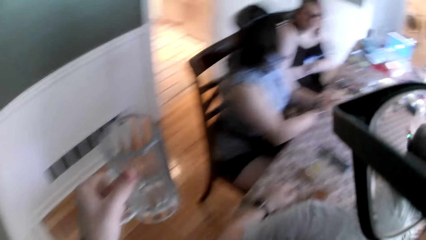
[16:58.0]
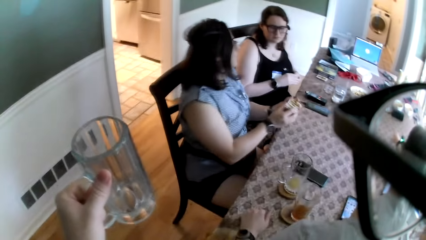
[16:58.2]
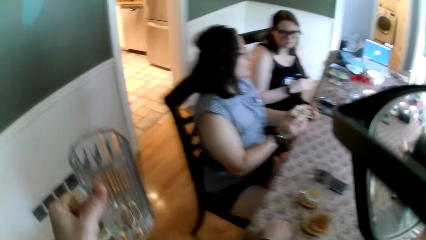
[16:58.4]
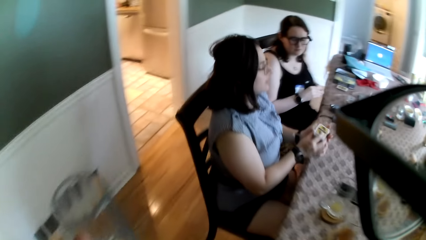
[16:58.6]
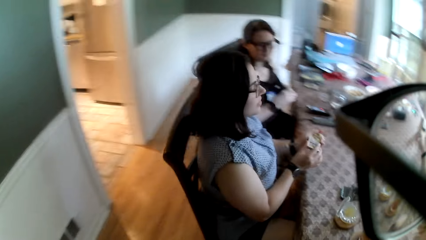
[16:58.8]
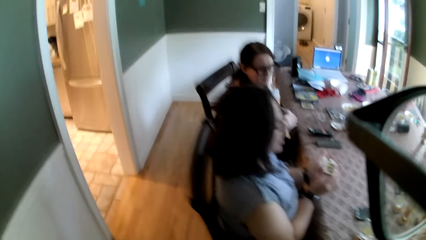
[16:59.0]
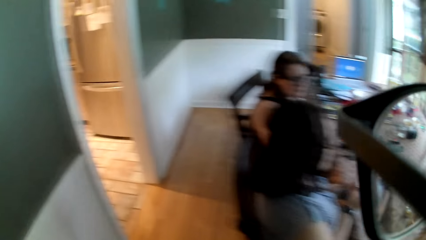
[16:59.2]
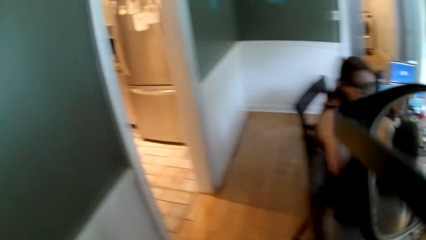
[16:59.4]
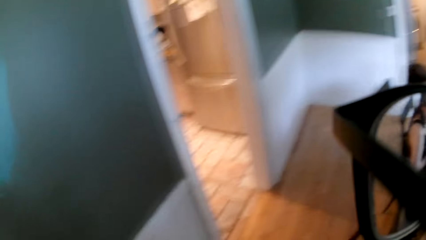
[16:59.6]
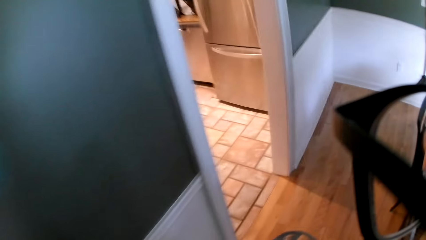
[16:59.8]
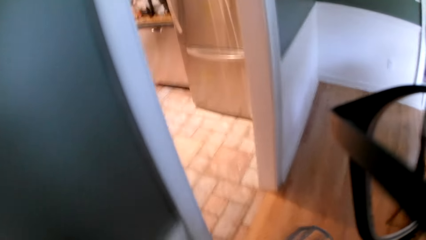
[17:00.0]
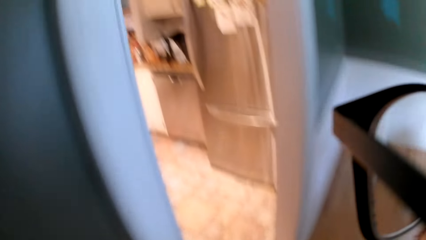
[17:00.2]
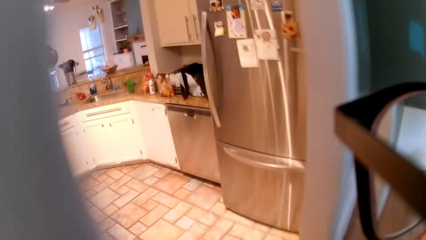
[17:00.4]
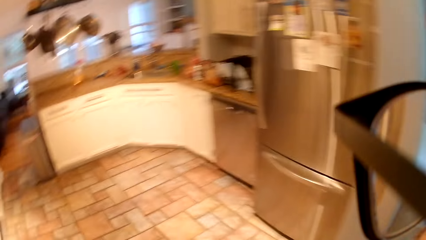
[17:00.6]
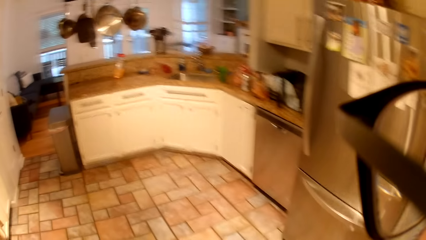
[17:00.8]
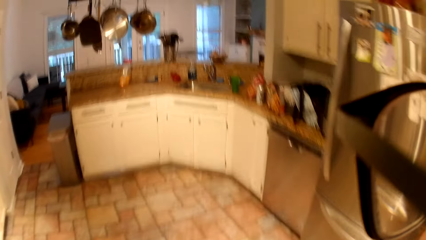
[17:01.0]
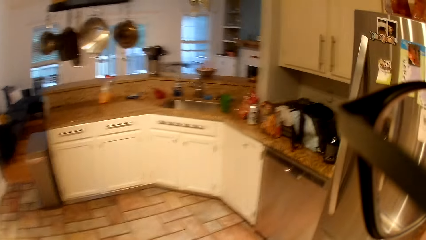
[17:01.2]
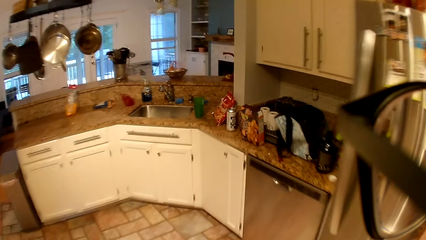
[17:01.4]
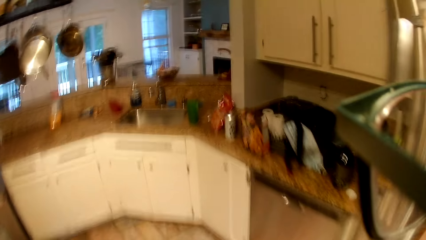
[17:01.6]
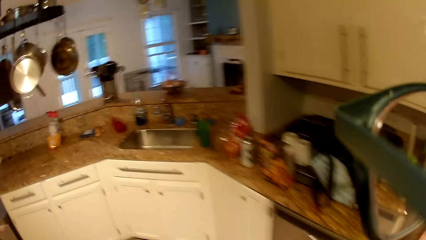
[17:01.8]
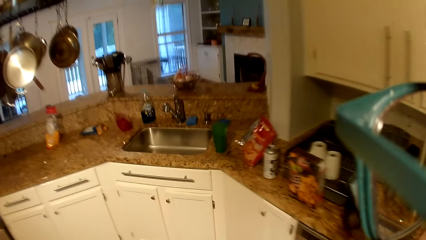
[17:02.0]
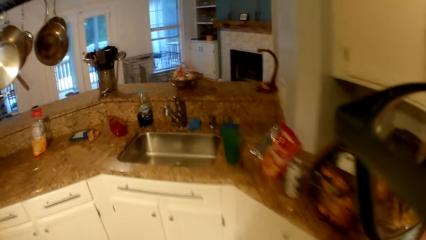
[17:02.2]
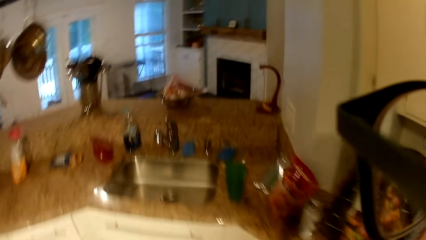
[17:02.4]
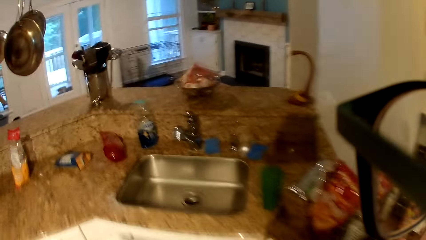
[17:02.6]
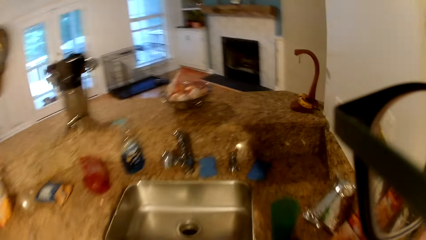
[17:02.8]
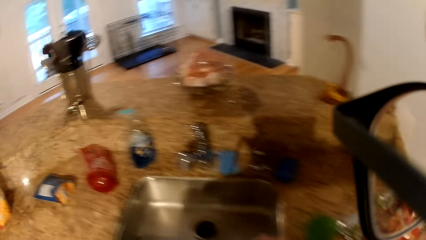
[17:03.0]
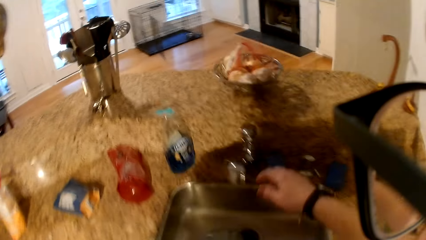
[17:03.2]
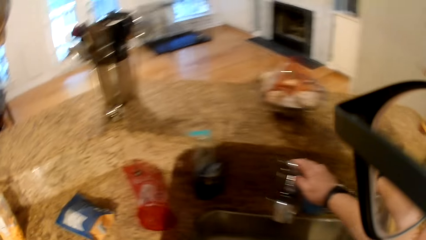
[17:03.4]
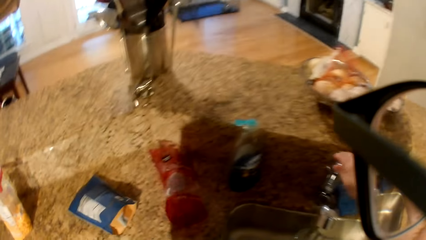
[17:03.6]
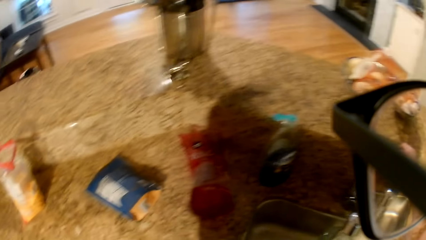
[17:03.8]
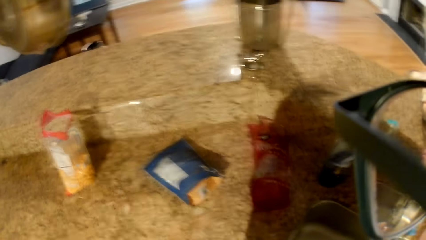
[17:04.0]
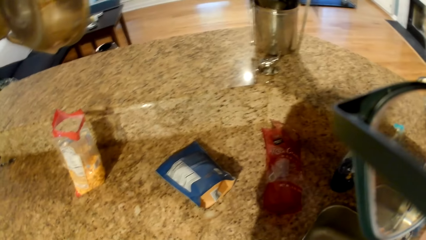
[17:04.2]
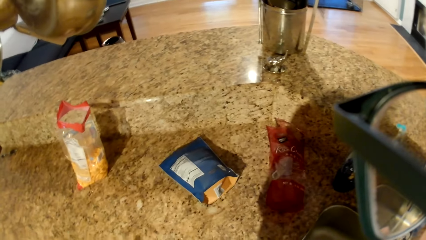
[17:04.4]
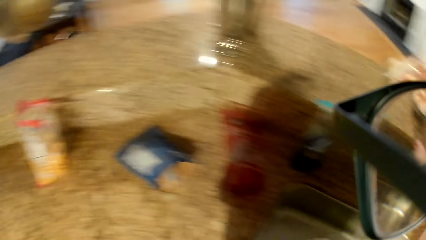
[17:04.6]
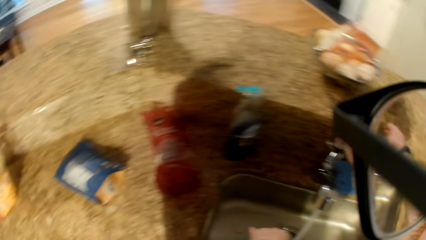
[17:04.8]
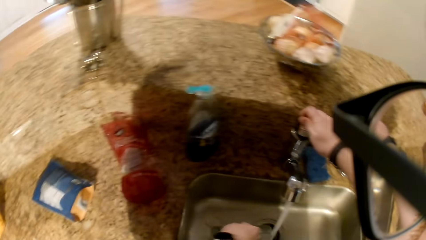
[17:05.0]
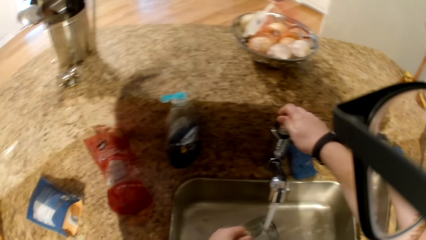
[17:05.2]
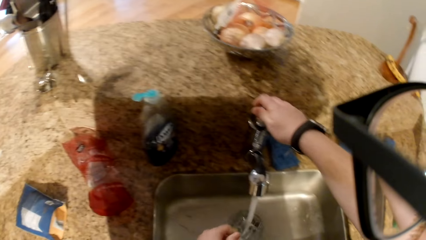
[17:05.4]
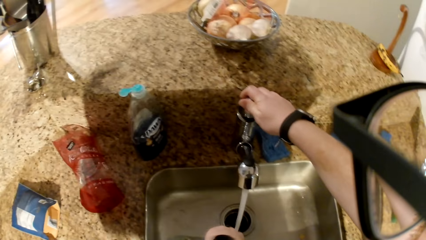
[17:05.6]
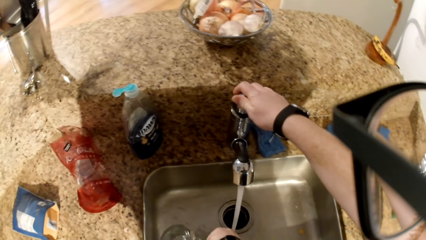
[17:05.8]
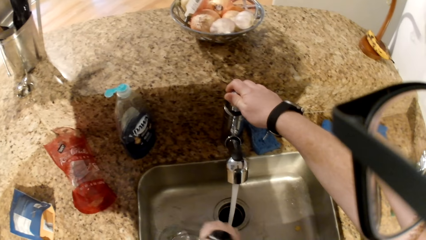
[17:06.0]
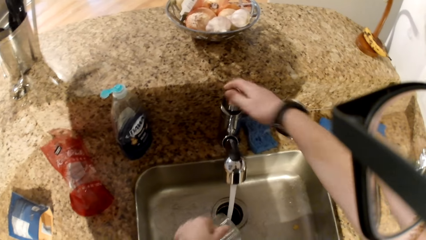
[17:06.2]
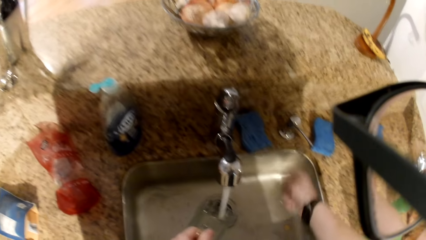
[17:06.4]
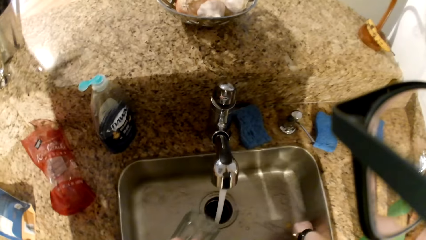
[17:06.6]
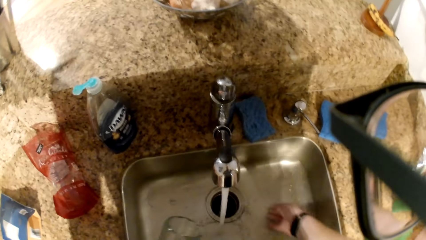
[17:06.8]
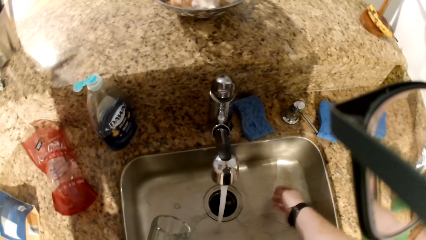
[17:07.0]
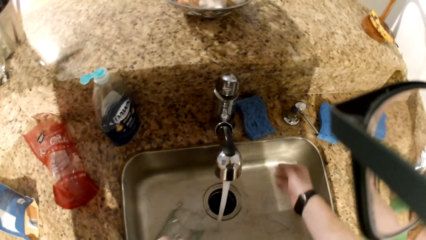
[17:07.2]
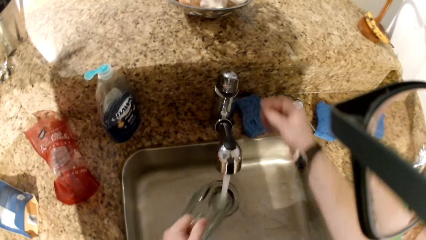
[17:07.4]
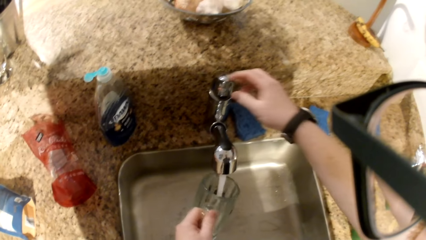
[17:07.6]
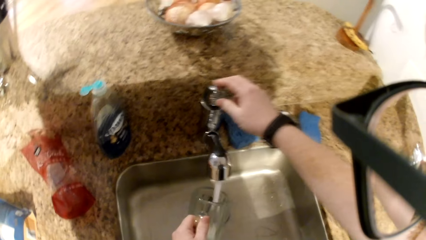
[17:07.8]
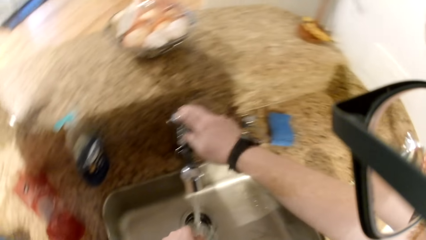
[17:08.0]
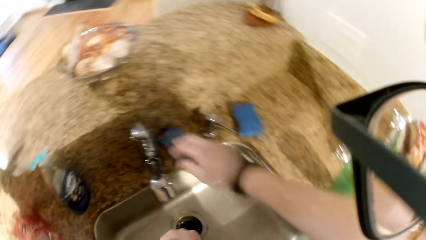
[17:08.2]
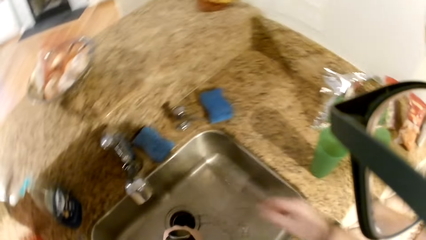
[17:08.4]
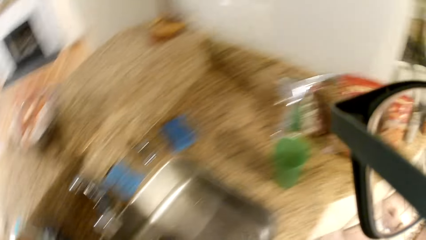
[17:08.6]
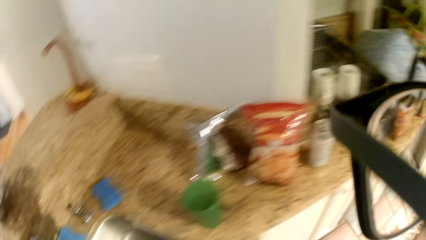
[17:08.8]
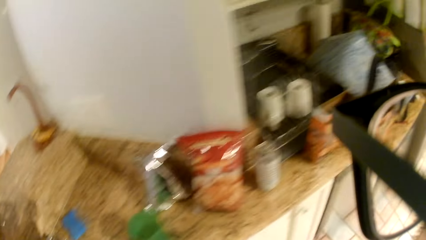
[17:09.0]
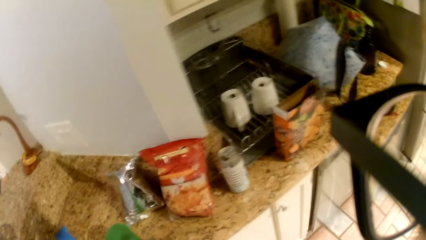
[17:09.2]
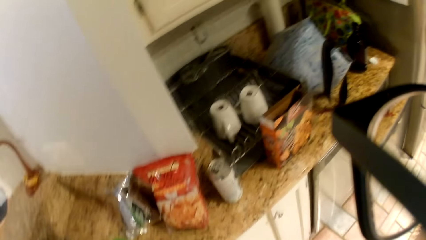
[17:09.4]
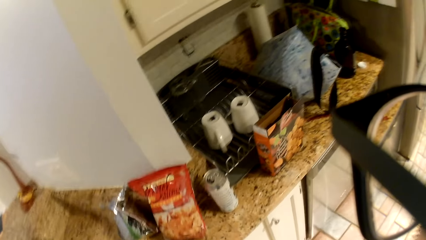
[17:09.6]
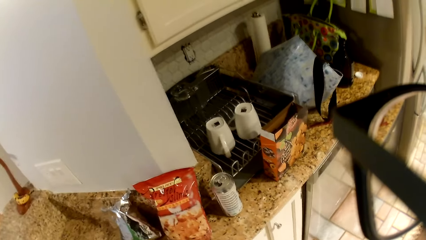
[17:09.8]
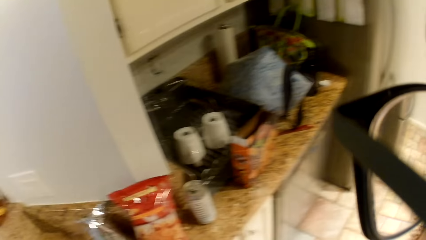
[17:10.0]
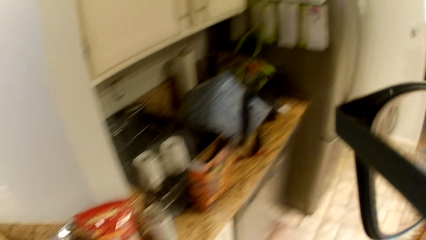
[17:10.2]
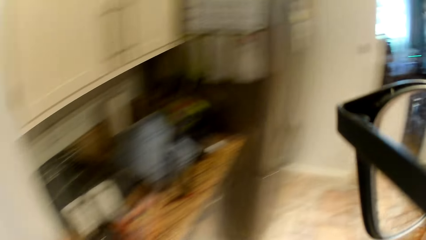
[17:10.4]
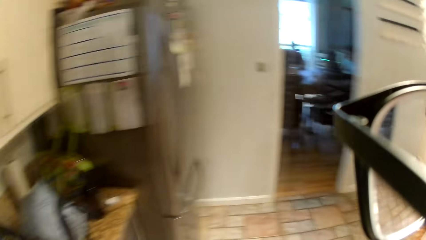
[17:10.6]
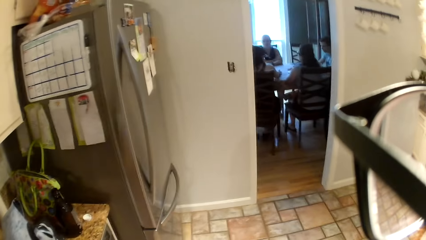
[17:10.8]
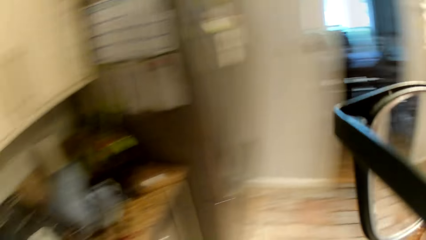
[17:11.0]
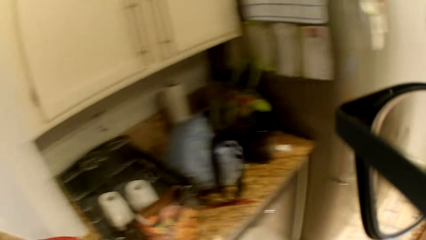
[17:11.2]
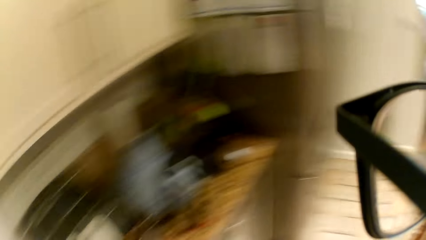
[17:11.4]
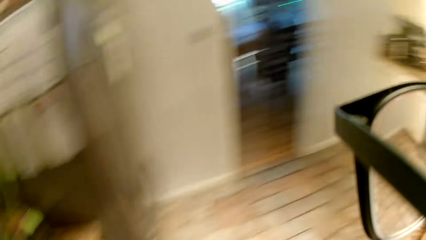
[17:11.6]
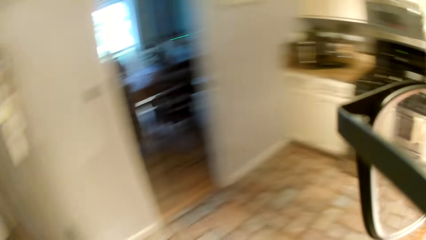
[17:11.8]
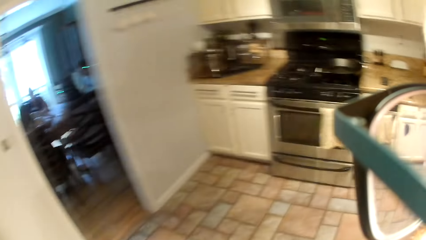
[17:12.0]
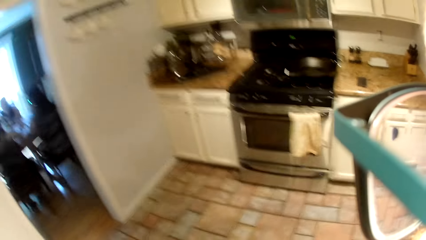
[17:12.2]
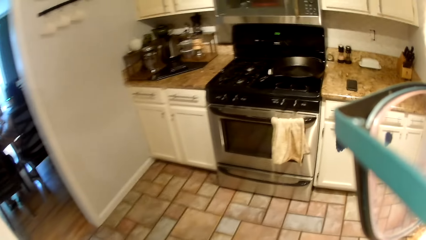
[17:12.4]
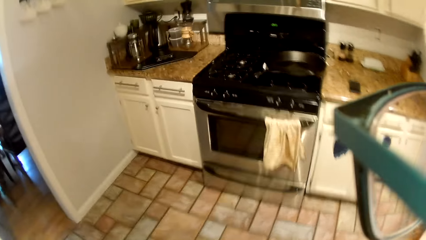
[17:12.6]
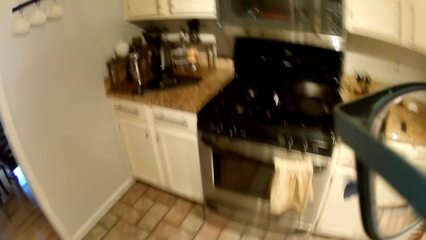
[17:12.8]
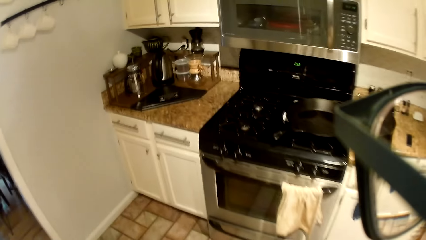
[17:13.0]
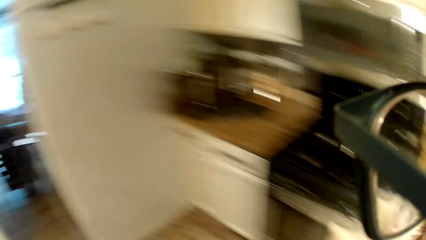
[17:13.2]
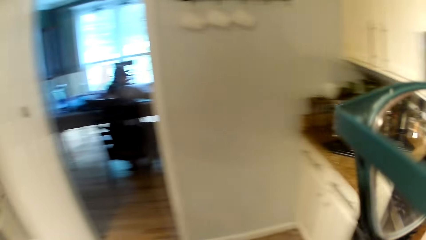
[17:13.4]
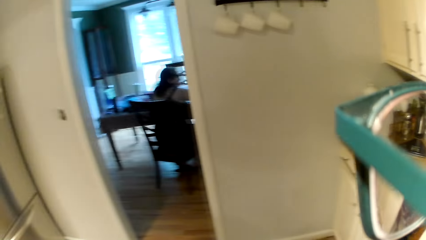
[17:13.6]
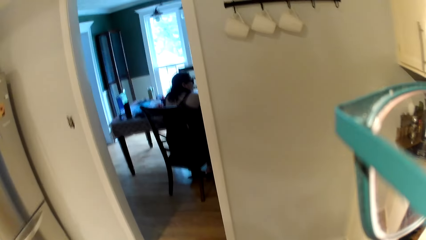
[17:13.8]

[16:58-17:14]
The camera wearer enters the kitchen. He opens a tap at the kitchen sink with his right hand. He lowers his right hand into the sink. He rinses the cup in his left hand under running water. He closes the tap with his right hand. He walks to a gas cooker in the kitchen. He picks up a napkin on the gas cooker handle with his right hand.
